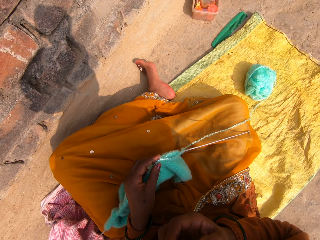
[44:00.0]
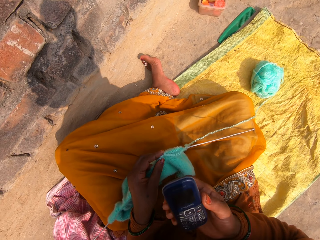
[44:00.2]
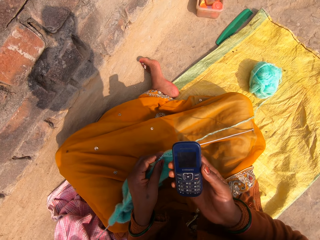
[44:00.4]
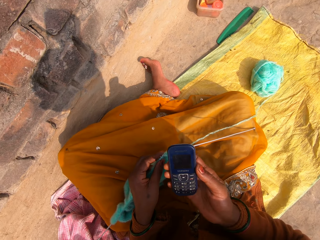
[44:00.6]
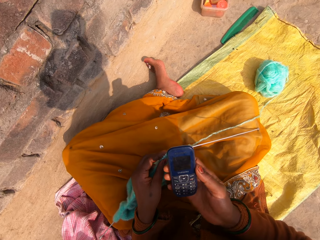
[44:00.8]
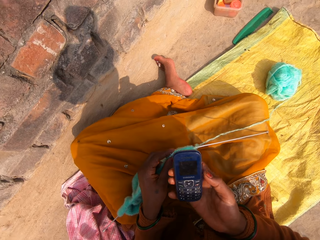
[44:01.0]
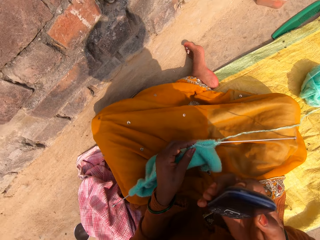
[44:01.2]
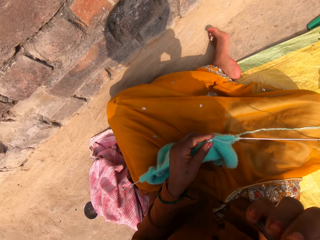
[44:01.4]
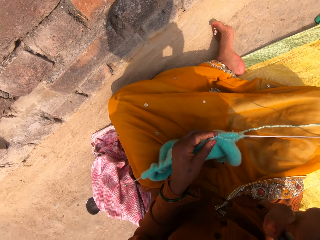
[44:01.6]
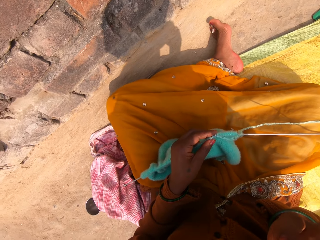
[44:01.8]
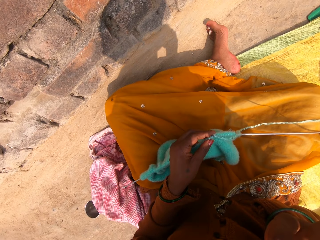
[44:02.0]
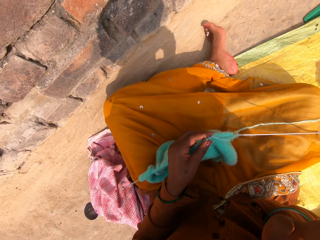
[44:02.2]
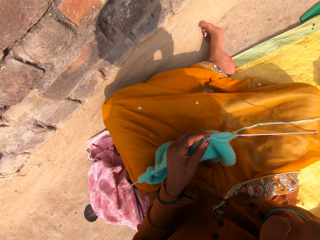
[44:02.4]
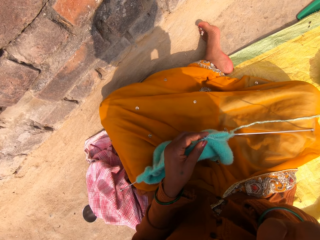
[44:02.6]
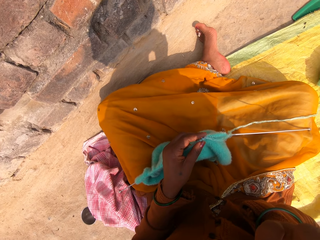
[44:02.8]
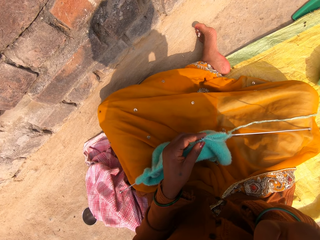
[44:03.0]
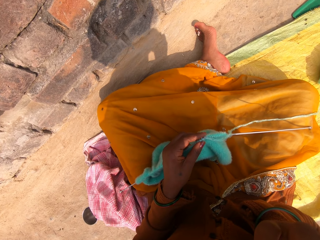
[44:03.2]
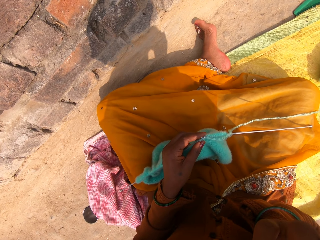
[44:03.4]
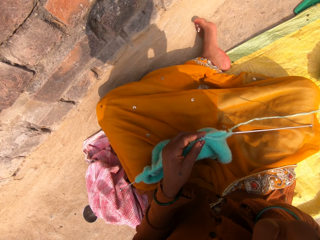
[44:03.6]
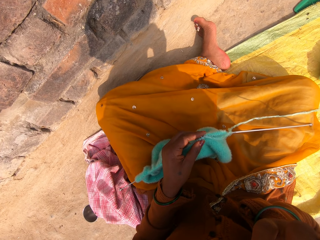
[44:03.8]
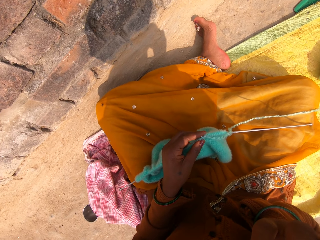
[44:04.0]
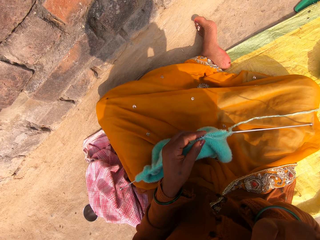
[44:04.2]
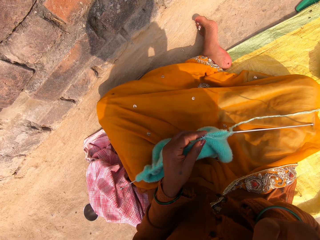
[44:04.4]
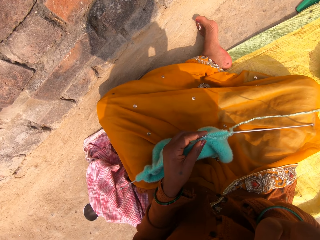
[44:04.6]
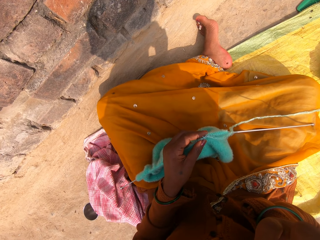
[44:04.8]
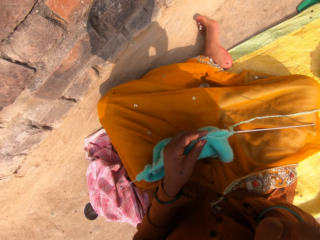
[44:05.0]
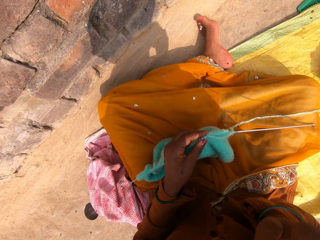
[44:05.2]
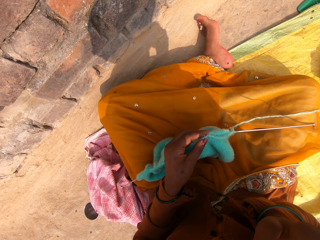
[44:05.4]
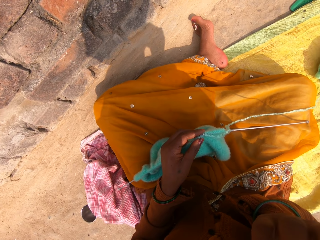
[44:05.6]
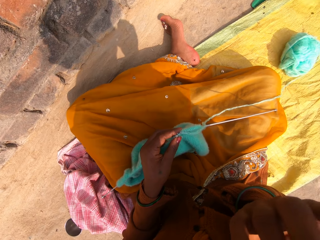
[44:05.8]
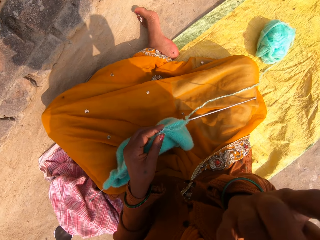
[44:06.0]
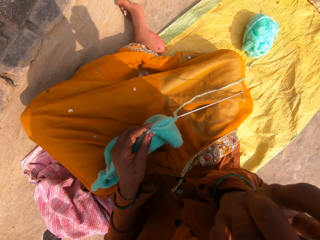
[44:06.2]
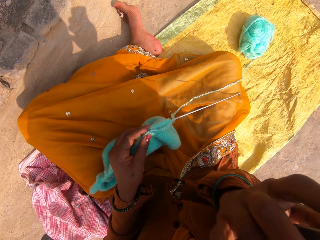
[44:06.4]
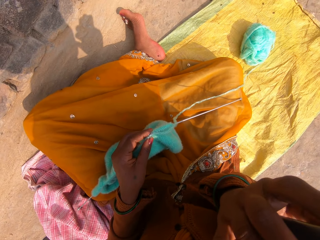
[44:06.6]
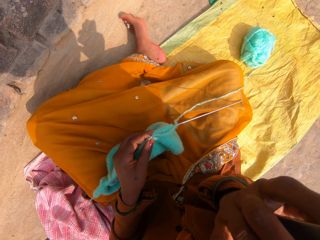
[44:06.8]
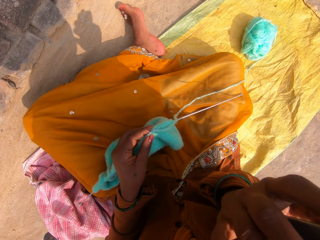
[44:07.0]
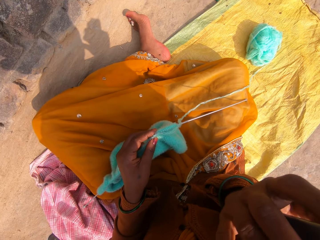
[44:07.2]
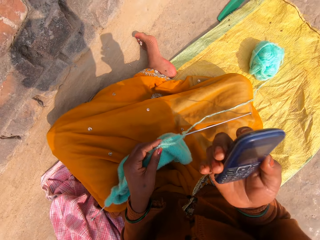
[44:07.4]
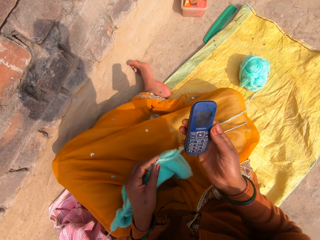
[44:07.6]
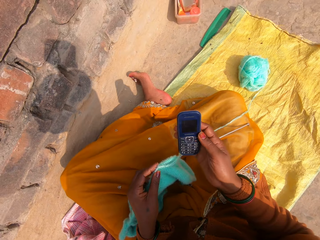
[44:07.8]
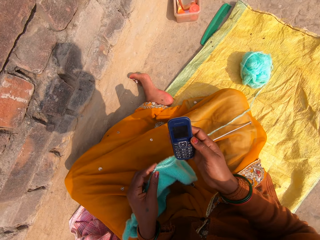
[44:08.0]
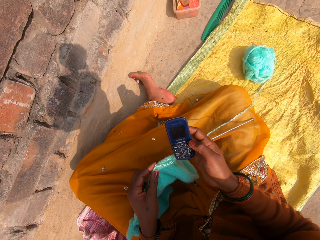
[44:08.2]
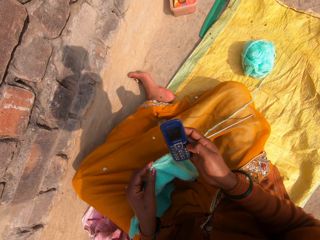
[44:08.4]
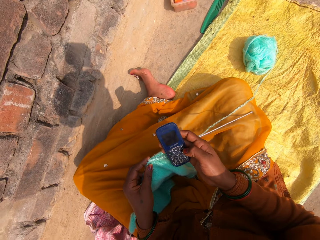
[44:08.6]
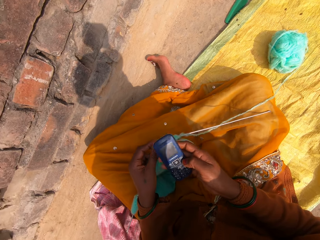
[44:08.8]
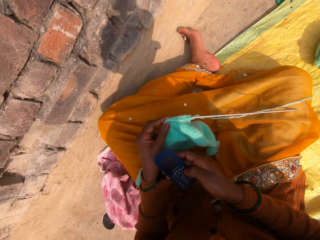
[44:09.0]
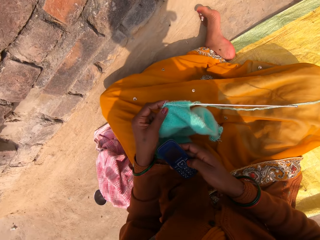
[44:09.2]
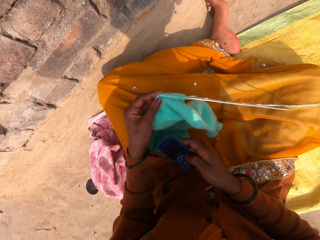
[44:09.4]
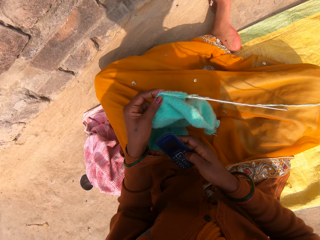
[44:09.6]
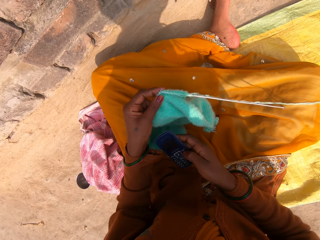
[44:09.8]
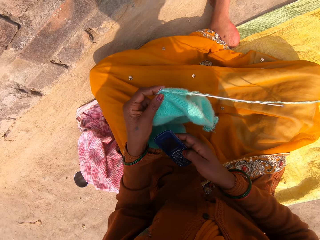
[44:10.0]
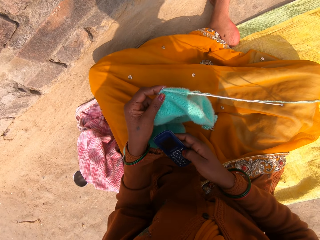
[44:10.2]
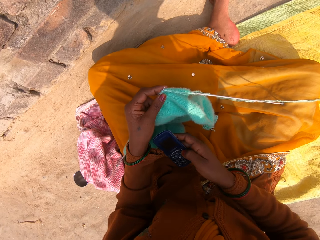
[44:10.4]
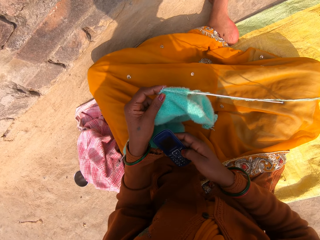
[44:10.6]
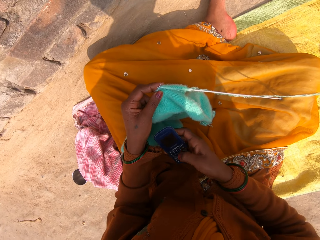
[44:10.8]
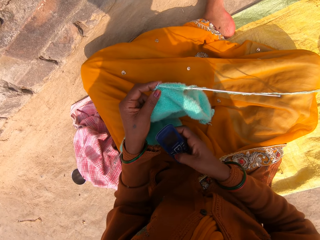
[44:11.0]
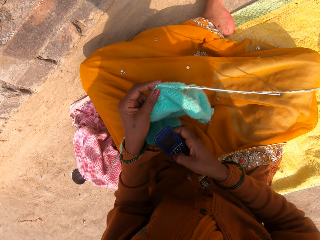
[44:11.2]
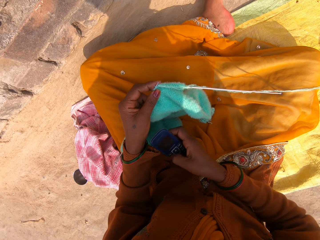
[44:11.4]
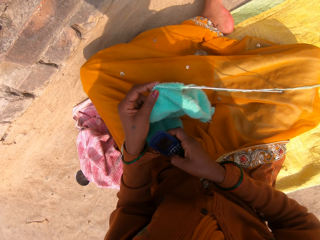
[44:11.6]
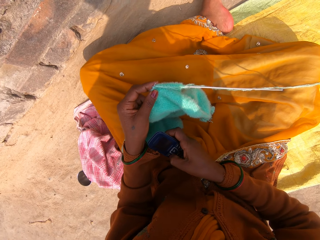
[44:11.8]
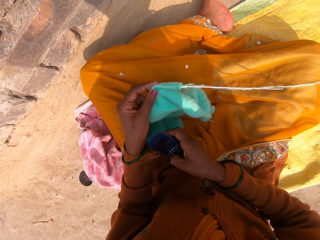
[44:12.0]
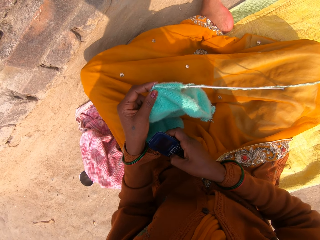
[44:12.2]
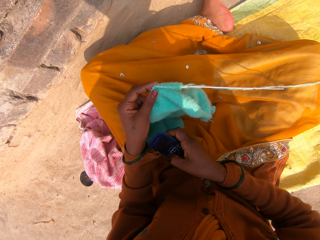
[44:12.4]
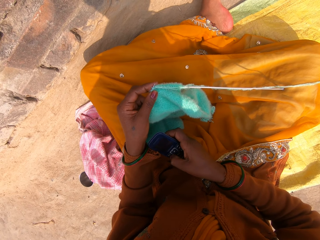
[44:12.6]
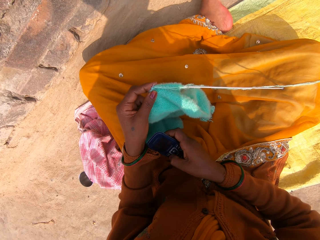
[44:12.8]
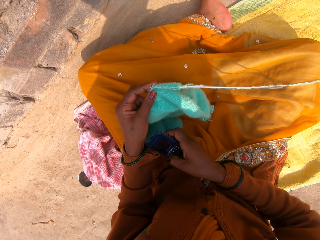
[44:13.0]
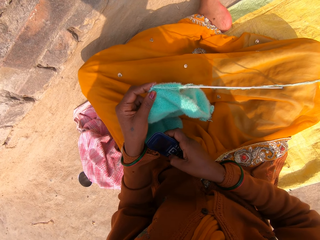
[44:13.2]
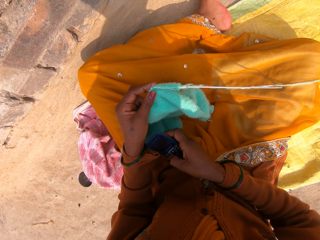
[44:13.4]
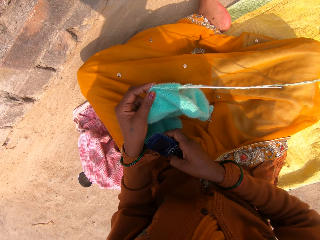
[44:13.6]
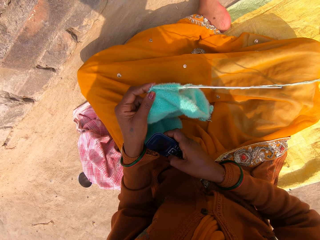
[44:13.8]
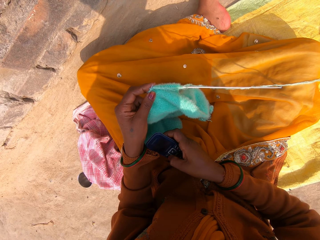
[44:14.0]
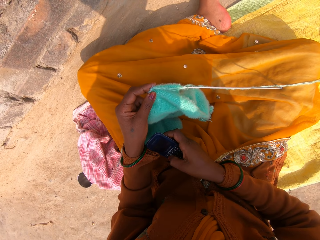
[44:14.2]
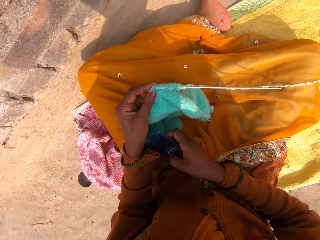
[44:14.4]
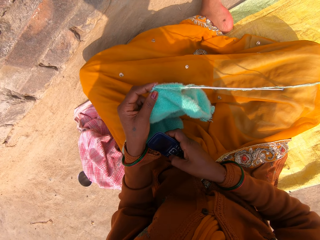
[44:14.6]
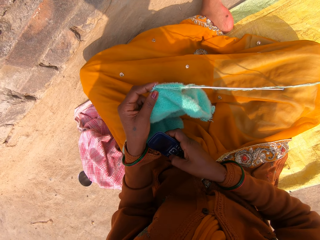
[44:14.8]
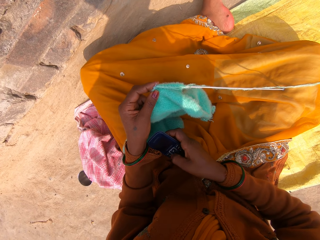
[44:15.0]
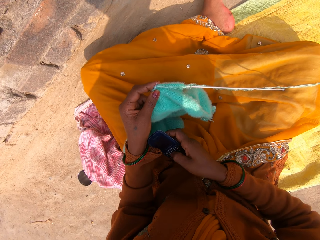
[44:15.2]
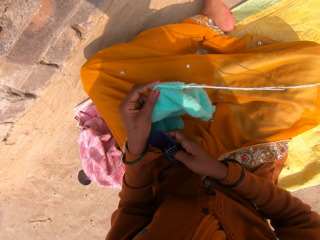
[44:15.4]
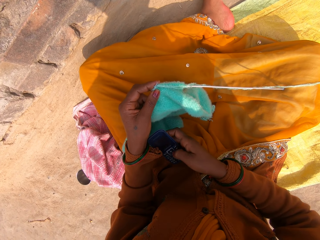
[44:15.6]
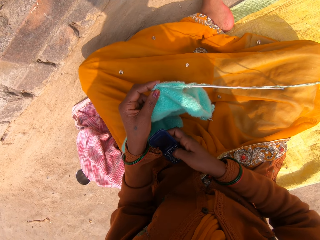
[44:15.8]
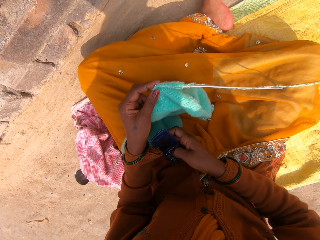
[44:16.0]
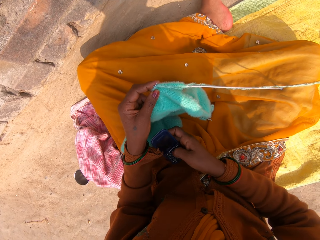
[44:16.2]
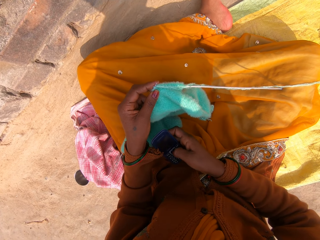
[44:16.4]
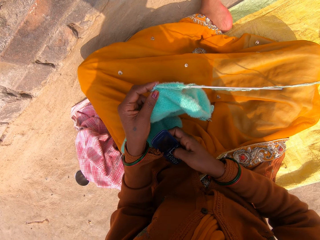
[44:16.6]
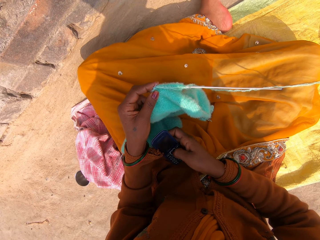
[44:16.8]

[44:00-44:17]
The camera wearer looks at the phone. She puts the phone in her ear. She makes a phone call. She speaks to the phone. She touches the buttons on the phone with her right thumb.

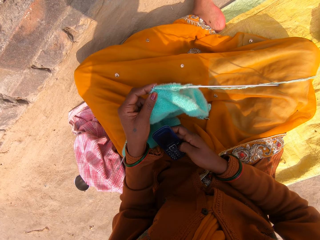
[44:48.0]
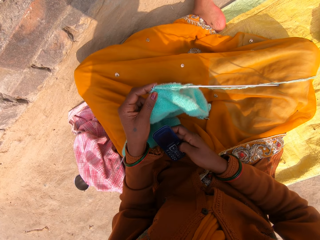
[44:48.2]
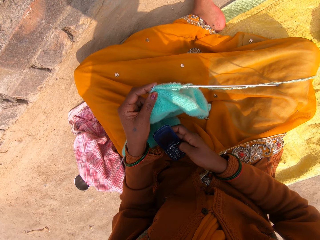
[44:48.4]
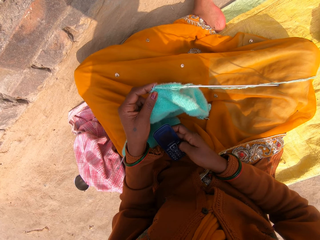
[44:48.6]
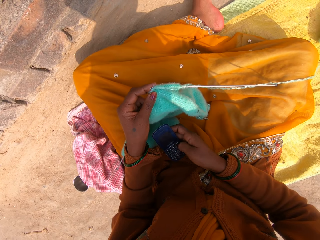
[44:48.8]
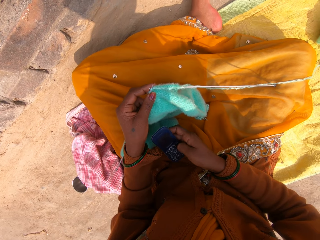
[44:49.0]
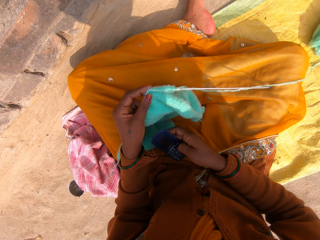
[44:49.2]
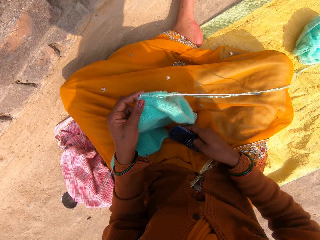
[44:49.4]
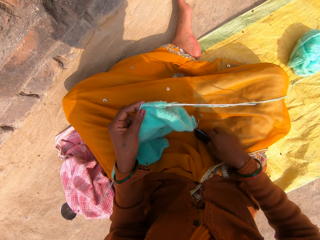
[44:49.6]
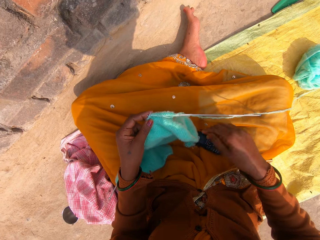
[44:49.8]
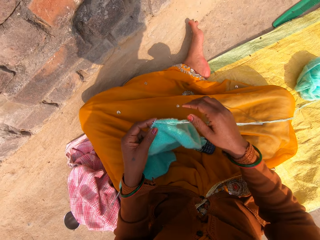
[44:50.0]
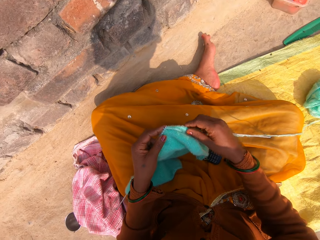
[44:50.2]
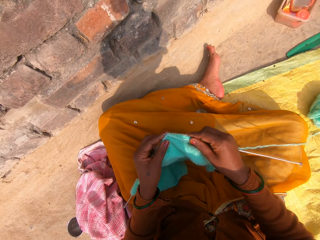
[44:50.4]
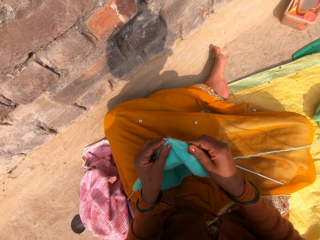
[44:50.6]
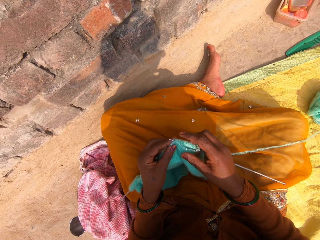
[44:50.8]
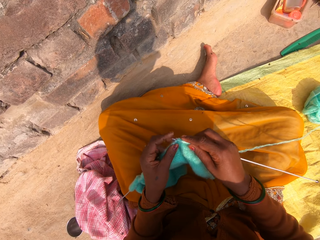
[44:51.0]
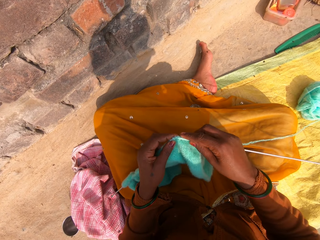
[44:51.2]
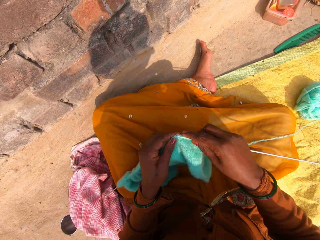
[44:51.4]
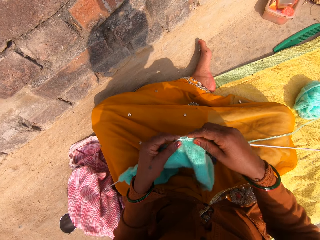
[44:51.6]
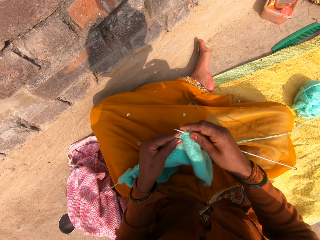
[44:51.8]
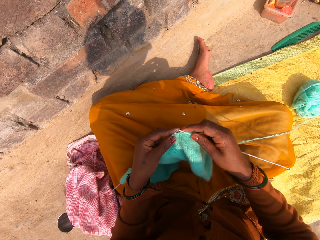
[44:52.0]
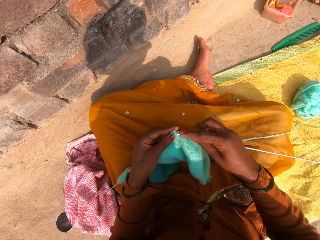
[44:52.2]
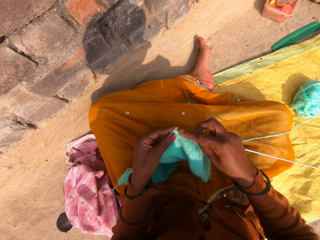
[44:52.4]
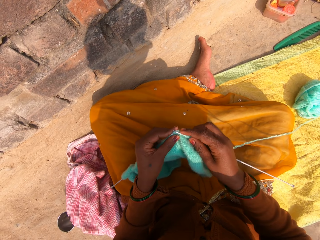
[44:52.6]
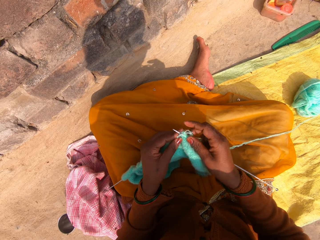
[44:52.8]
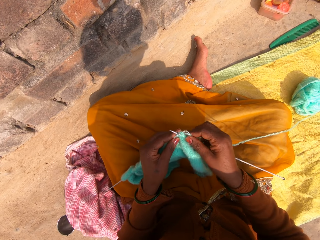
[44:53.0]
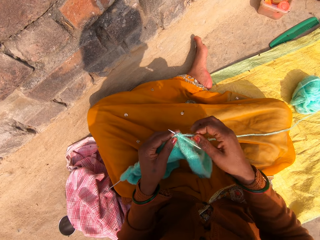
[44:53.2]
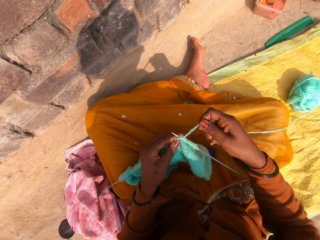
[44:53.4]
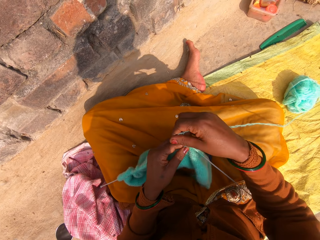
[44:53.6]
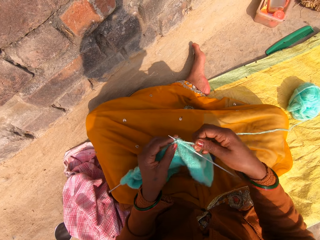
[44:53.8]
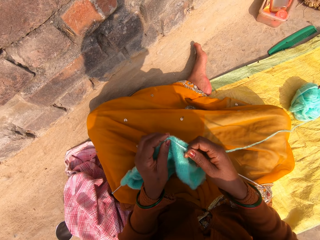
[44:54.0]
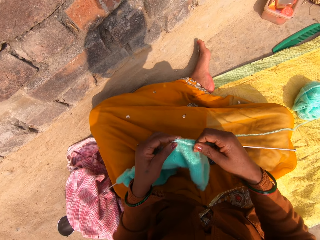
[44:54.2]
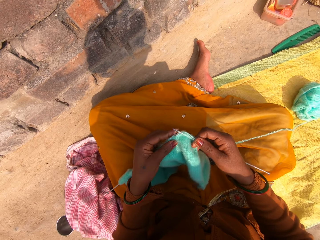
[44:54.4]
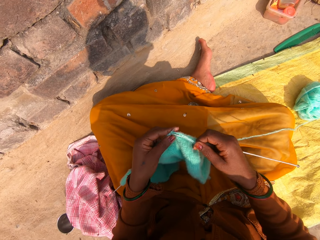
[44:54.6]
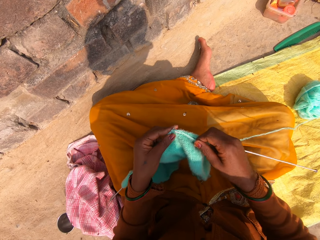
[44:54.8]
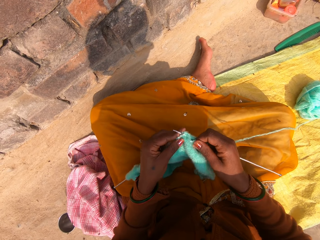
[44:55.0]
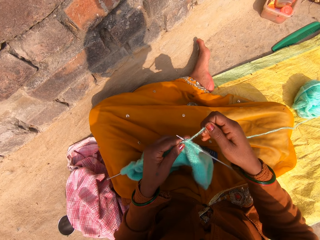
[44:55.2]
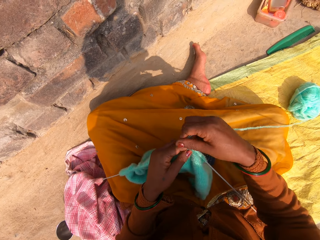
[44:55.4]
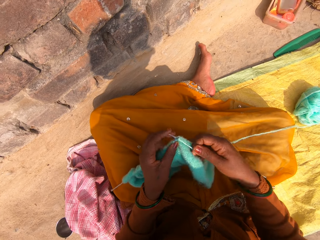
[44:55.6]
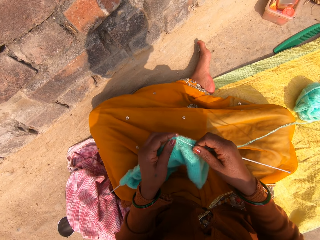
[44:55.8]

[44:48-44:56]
The camera wearer drops the phone on her lap with her right hand. She continues knitting with the wool and the knitting pins.
